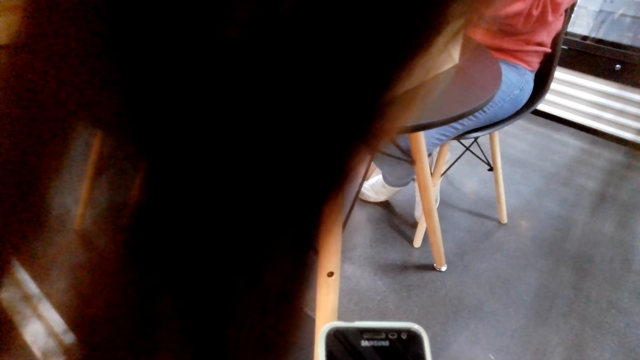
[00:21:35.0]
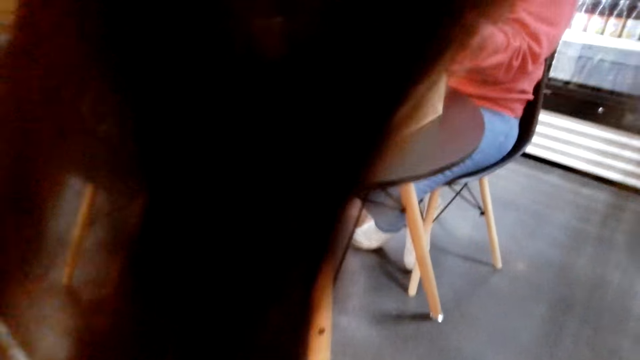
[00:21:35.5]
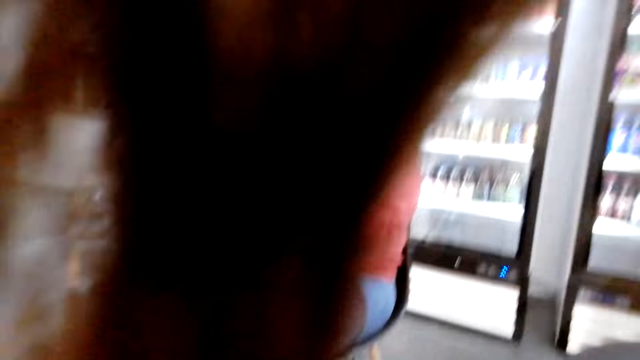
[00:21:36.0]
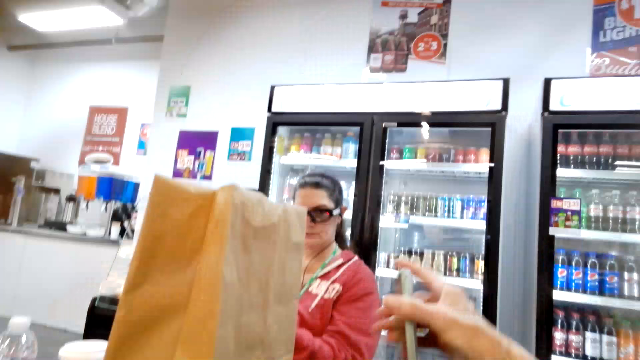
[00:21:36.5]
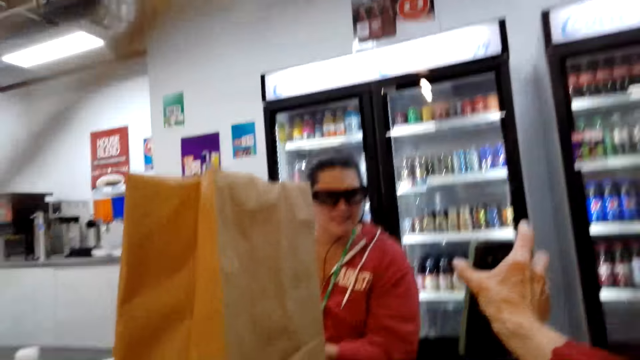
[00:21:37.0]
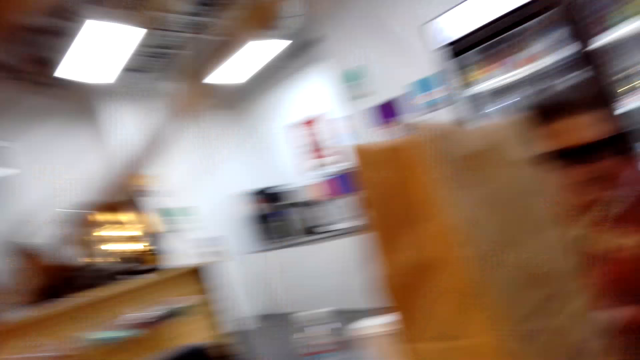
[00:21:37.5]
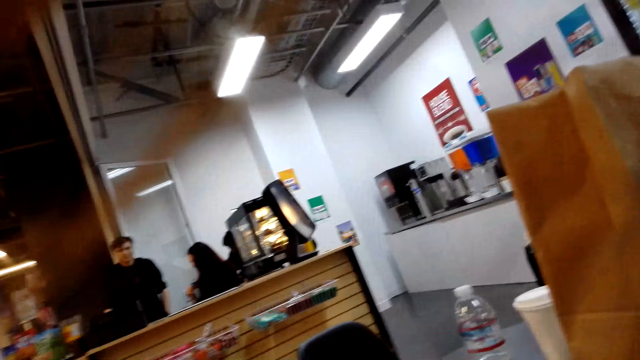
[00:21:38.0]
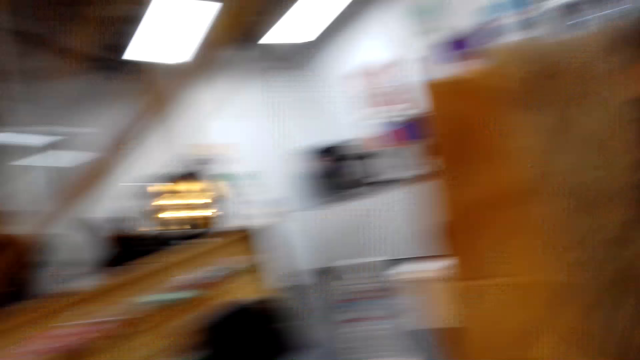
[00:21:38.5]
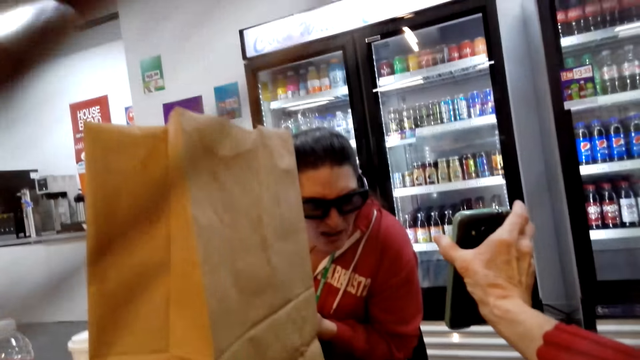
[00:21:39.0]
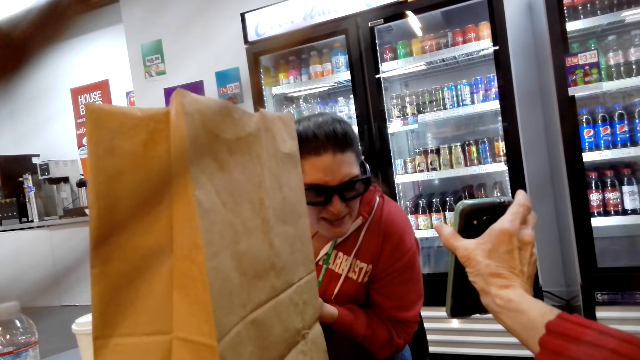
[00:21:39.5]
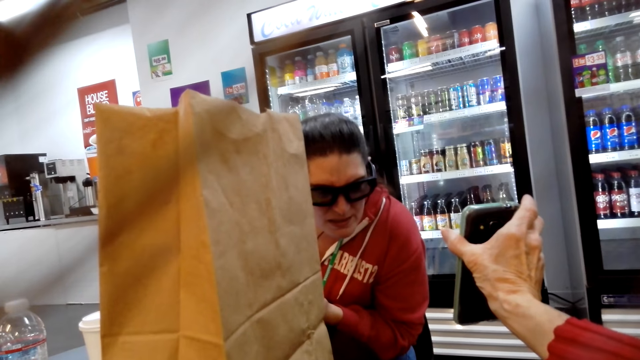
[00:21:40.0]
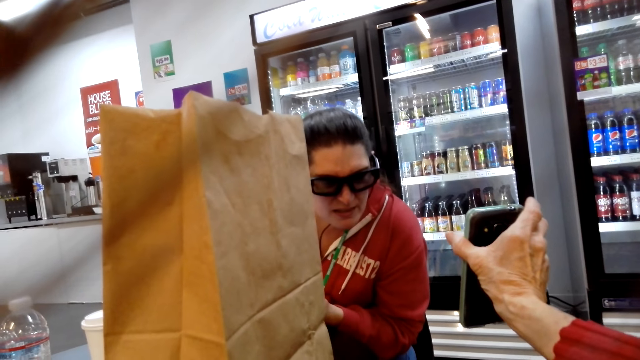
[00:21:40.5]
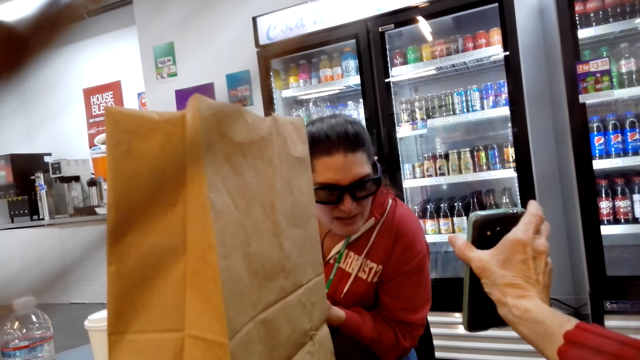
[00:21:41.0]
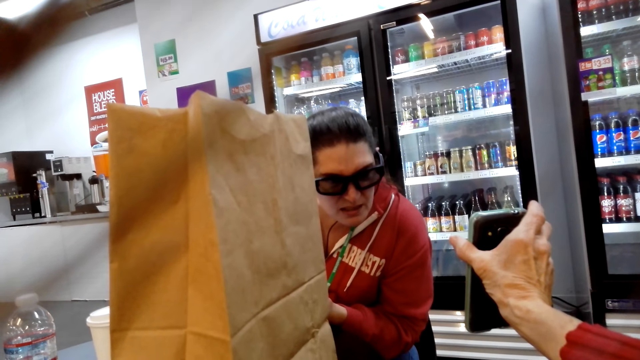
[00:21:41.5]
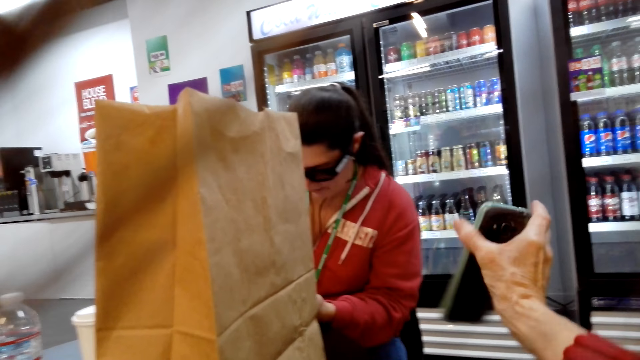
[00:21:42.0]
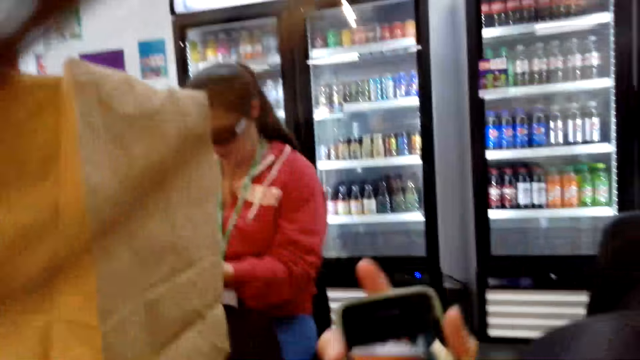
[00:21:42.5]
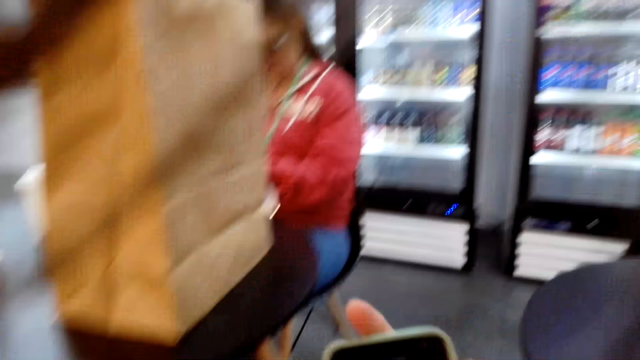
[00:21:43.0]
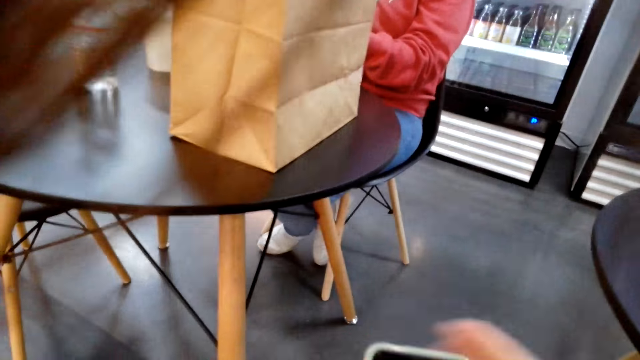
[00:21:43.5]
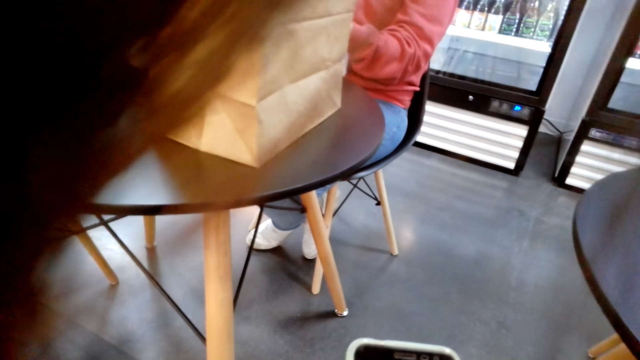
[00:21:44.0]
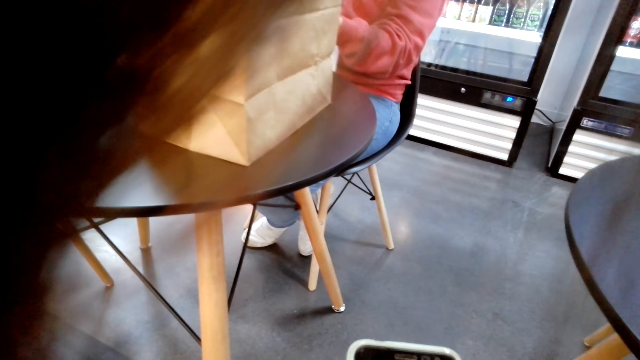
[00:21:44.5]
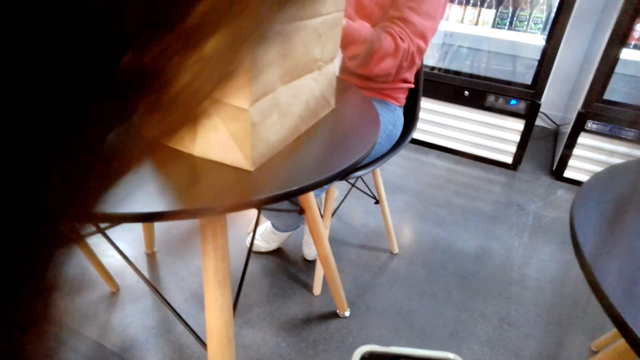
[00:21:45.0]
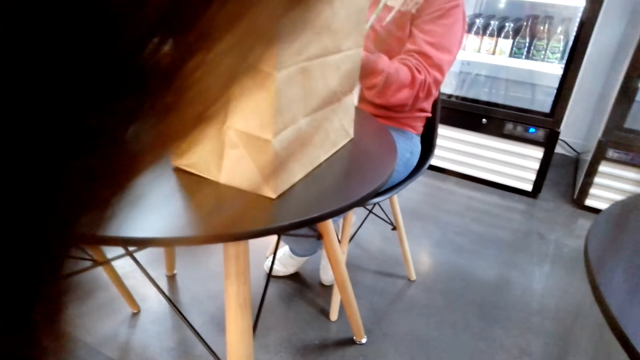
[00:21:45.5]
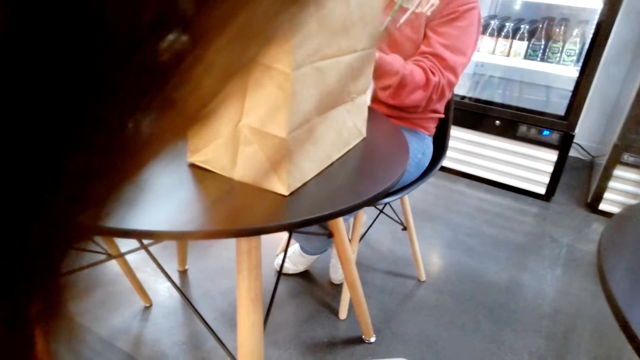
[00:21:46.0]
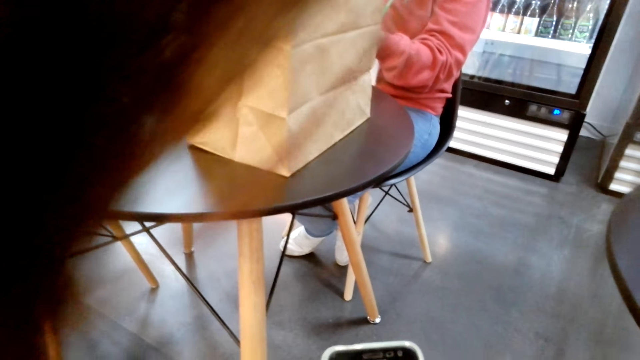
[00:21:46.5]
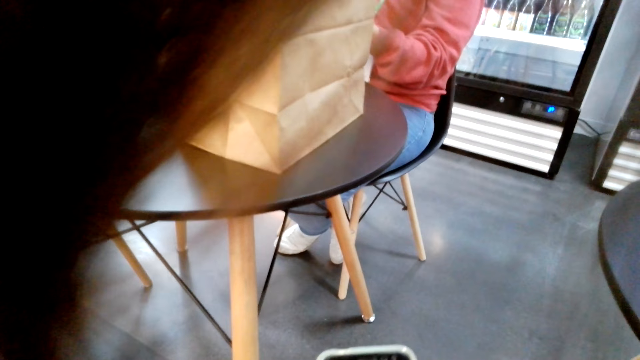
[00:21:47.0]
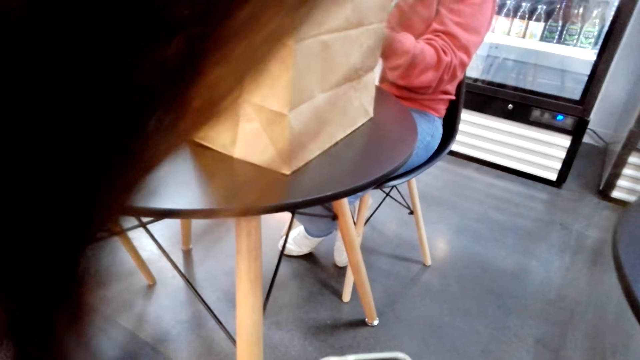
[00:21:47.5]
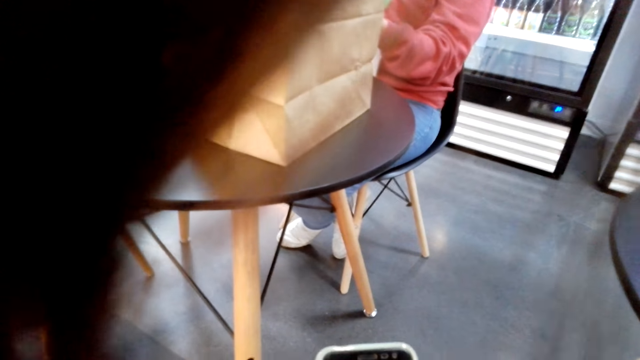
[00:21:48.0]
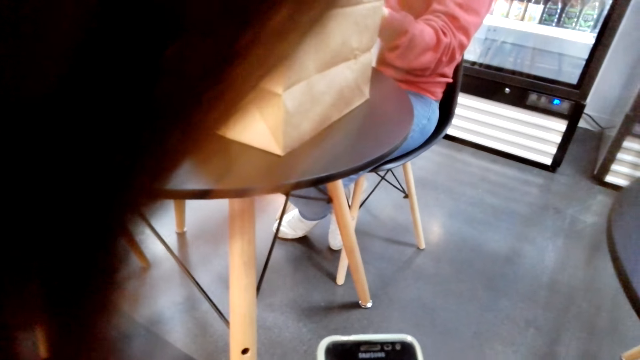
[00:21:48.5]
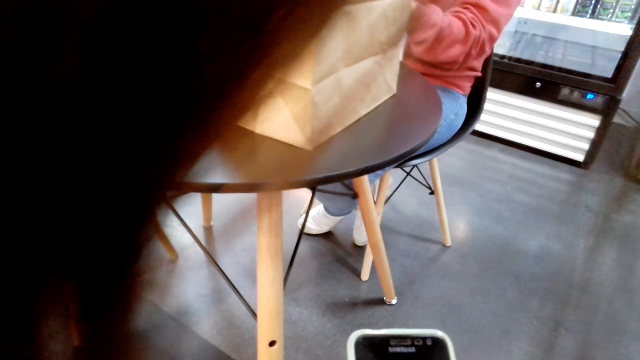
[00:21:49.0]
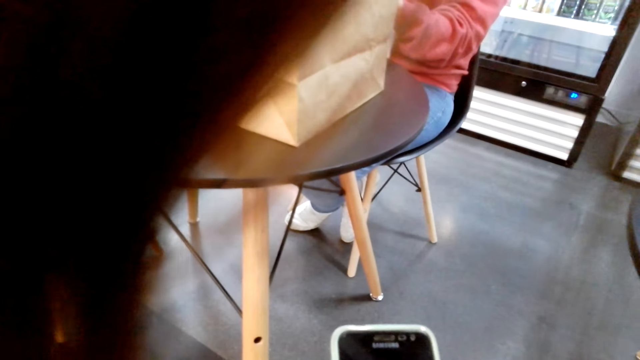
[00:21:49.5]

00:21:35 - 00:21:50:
The camera wearer lifts the phone towards a woman. They show the woman a picture on the phone. They look around in the supermarket. They adjust the phone. They use the phone.

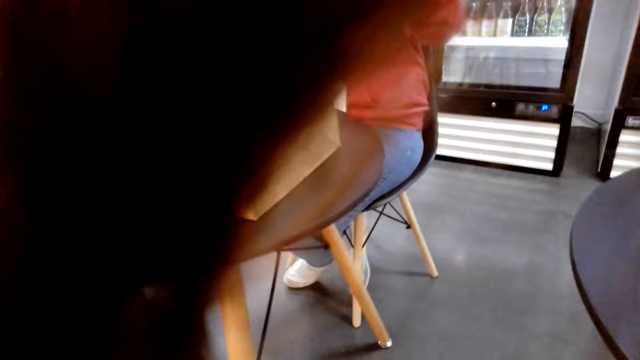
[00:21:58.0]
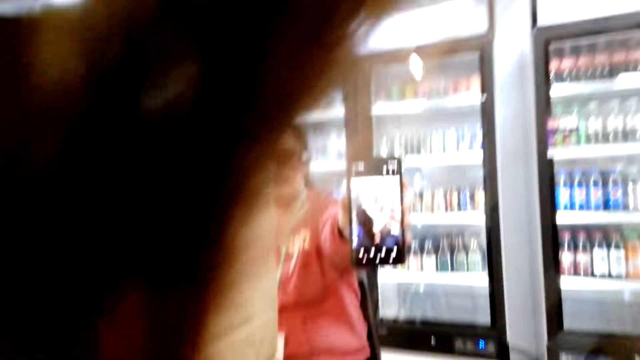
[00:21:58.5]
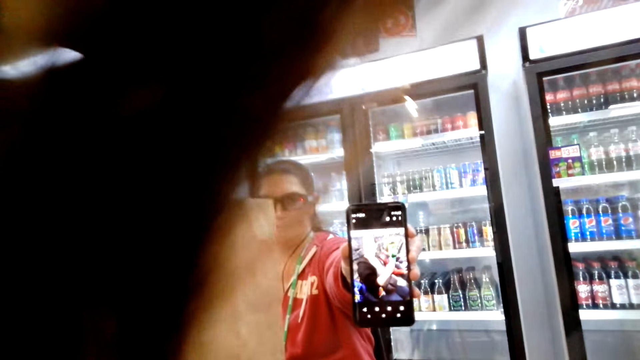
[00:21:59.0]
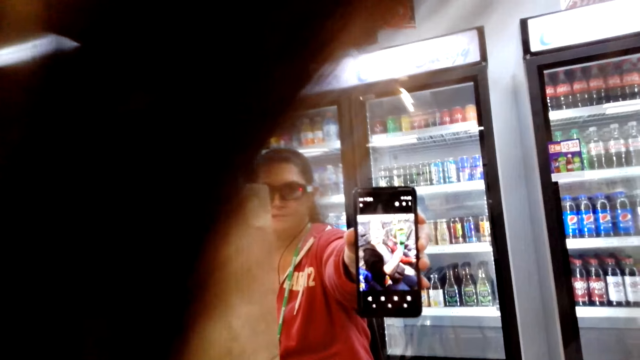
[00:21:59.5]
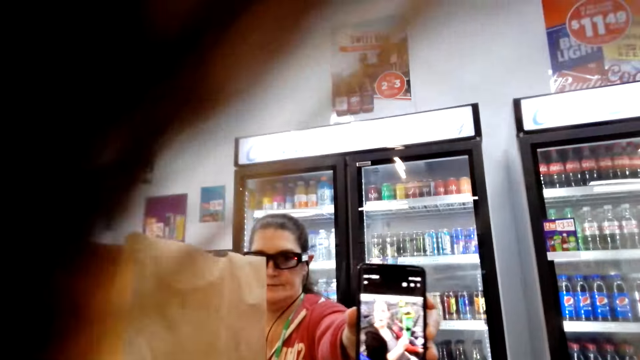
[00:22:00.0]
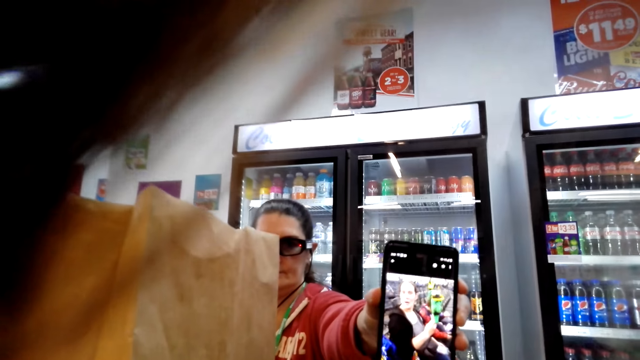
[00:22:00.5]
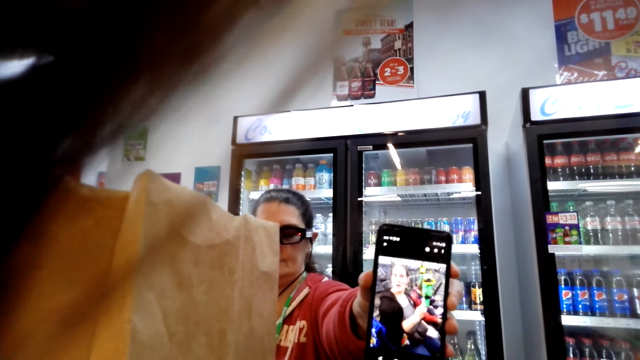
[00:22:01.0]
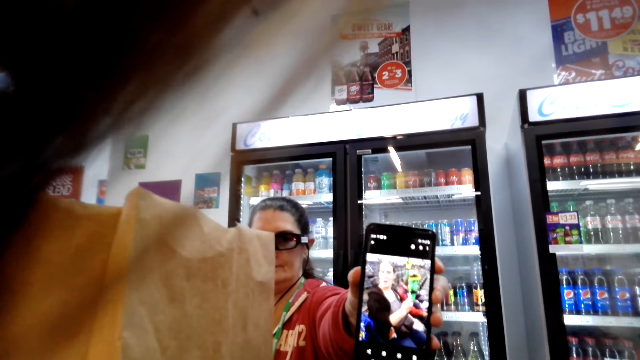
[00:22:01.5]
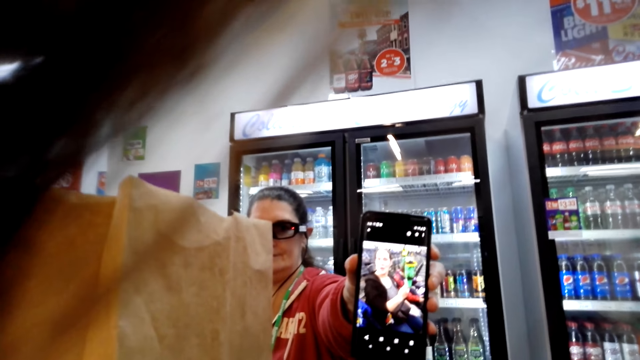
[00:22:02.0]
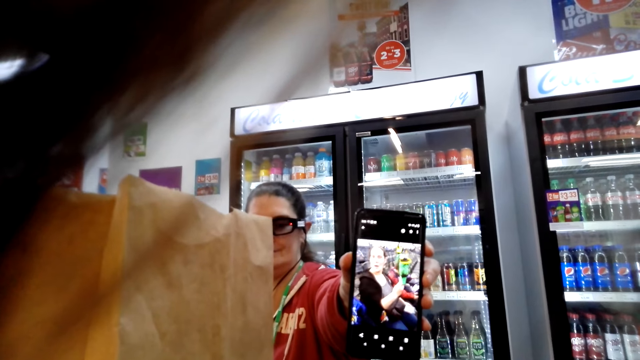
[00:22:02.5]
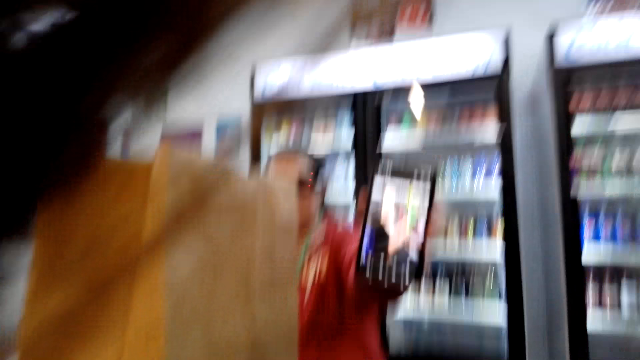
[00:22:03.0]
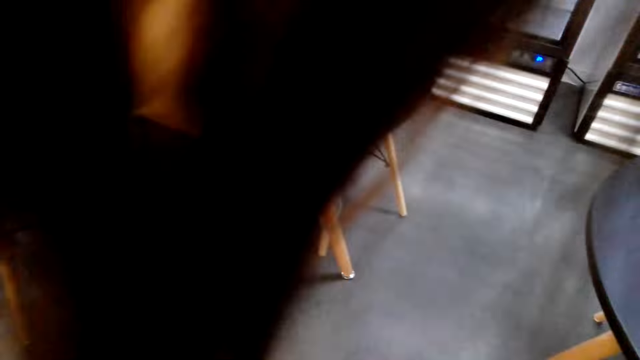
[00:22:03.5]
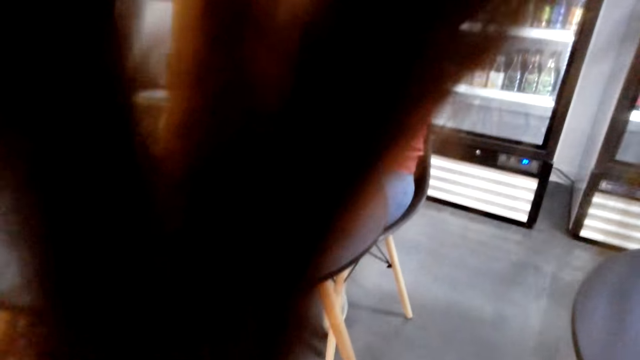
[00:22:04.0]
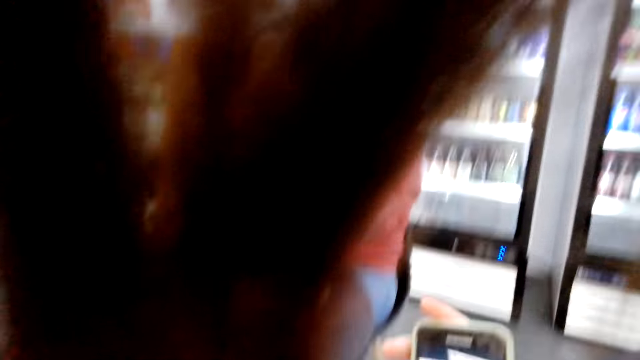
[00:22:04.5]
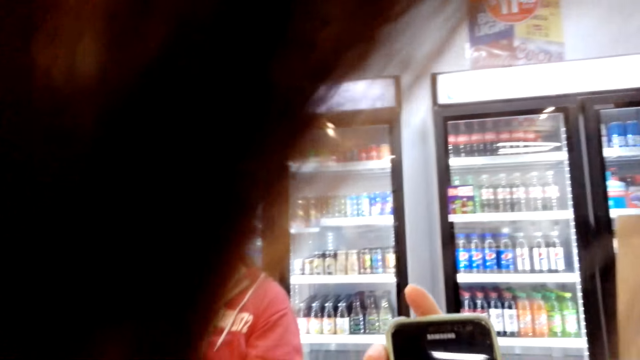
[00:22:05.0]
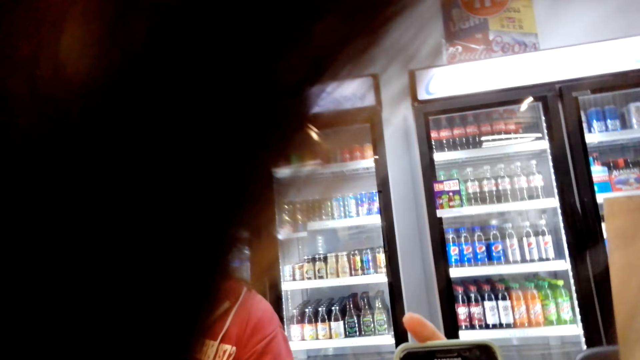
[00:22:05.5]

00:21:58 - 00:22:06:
A woman lifts a phone towards the camera wearer. The camera wearer views a picture on the phone. The woman shows the camera wearer the picture on the phone. The camera wearer lifts the phone.
